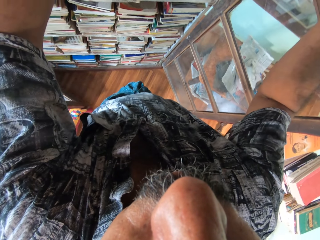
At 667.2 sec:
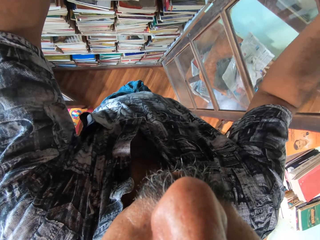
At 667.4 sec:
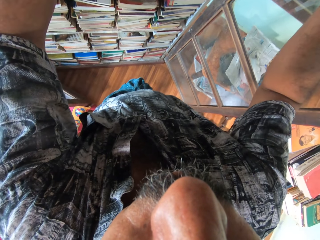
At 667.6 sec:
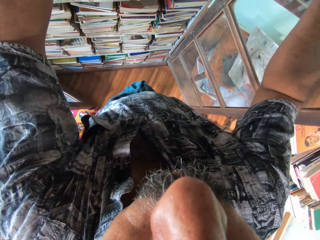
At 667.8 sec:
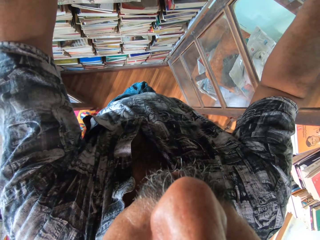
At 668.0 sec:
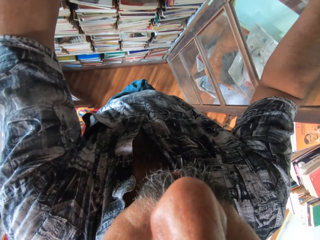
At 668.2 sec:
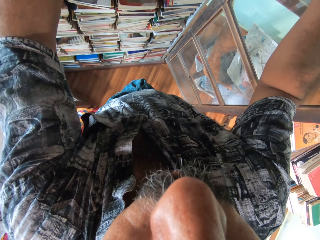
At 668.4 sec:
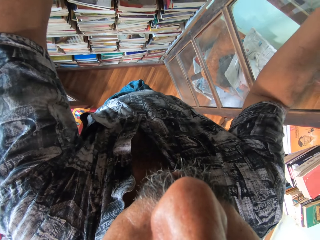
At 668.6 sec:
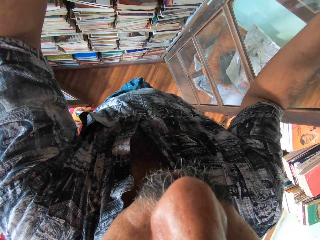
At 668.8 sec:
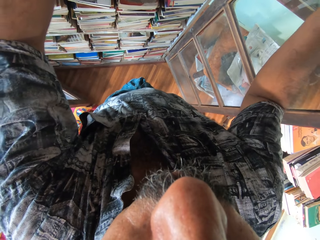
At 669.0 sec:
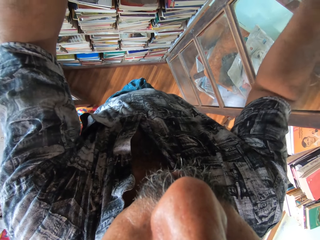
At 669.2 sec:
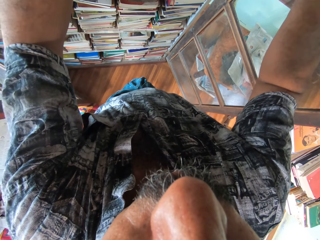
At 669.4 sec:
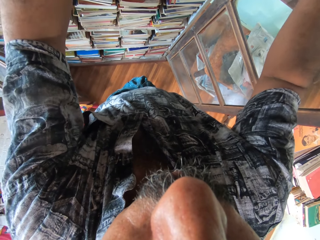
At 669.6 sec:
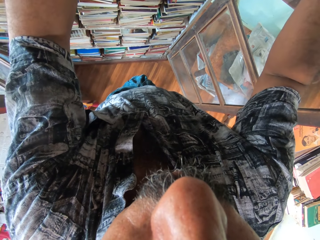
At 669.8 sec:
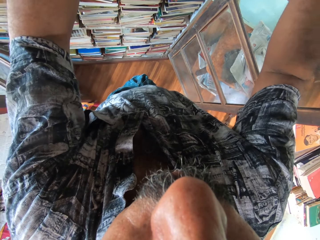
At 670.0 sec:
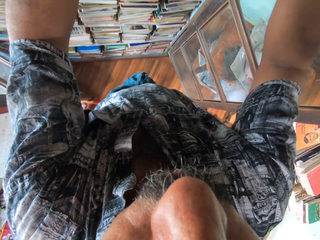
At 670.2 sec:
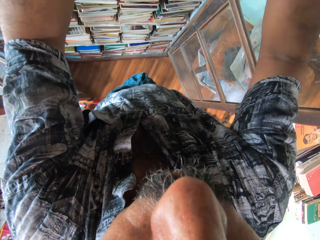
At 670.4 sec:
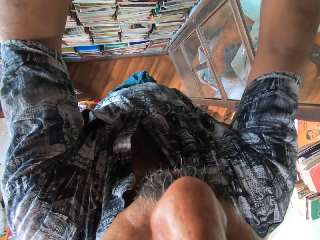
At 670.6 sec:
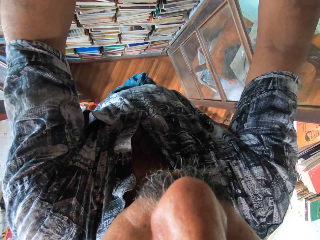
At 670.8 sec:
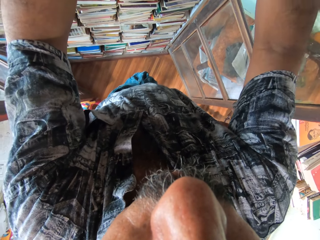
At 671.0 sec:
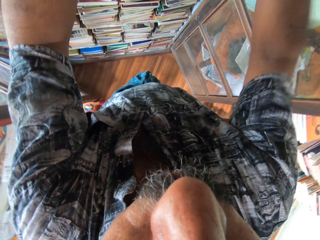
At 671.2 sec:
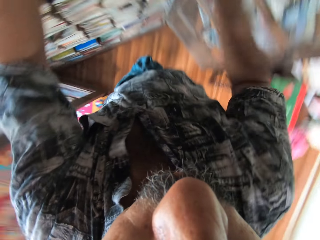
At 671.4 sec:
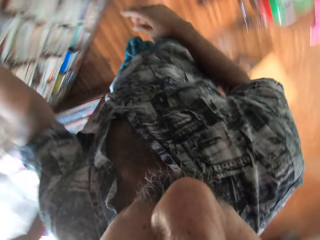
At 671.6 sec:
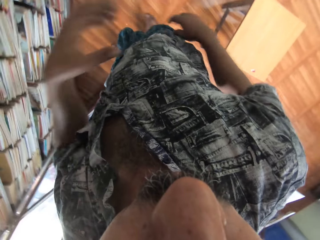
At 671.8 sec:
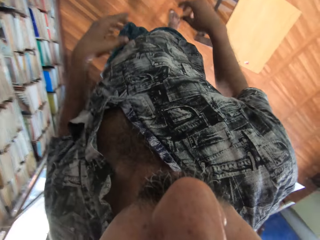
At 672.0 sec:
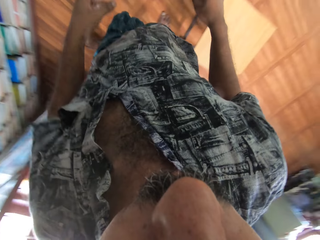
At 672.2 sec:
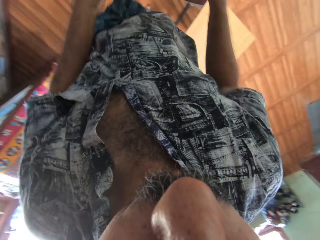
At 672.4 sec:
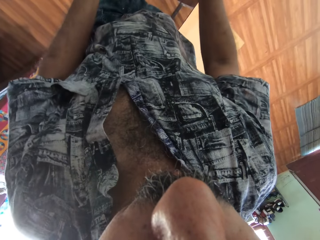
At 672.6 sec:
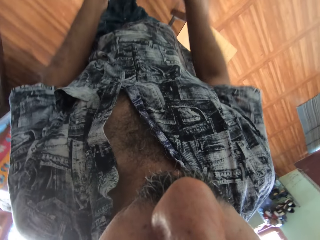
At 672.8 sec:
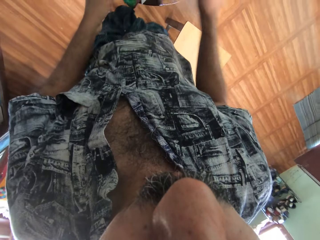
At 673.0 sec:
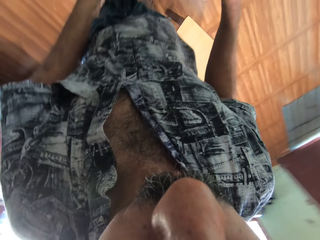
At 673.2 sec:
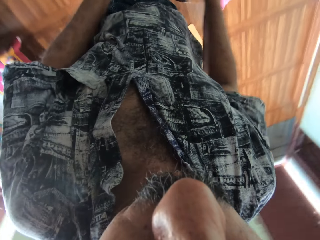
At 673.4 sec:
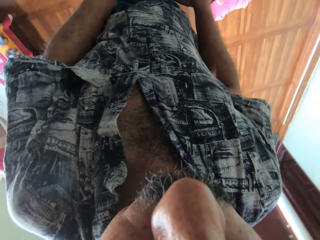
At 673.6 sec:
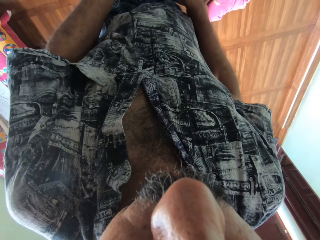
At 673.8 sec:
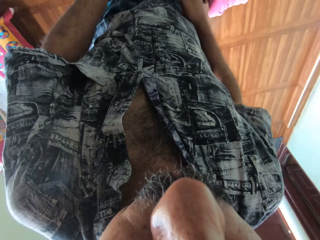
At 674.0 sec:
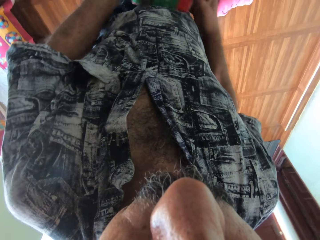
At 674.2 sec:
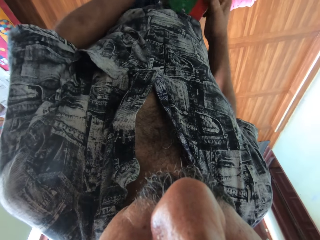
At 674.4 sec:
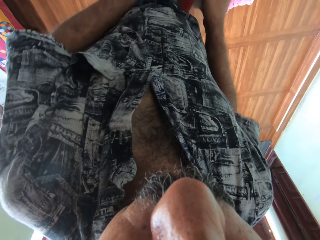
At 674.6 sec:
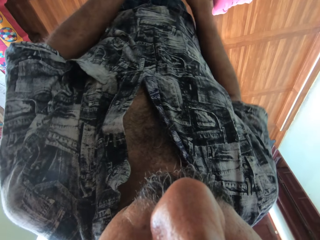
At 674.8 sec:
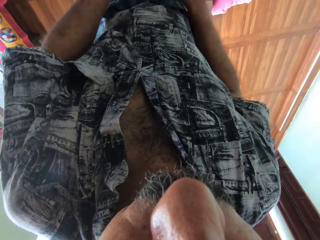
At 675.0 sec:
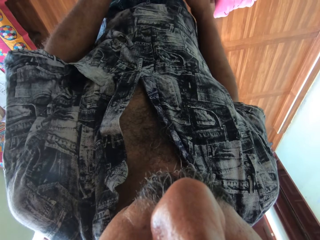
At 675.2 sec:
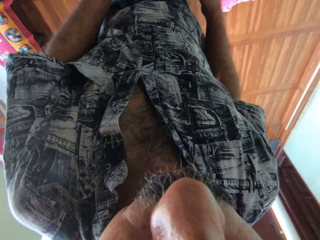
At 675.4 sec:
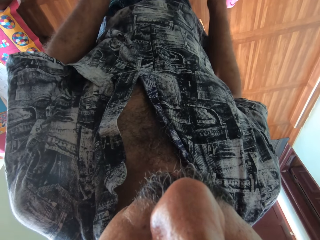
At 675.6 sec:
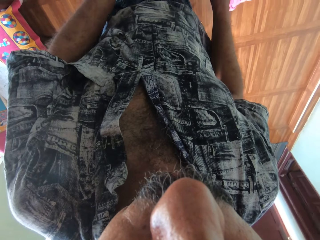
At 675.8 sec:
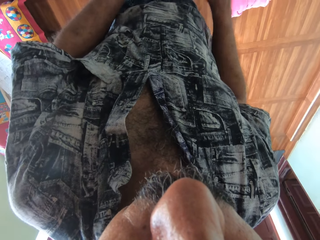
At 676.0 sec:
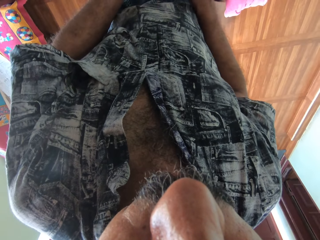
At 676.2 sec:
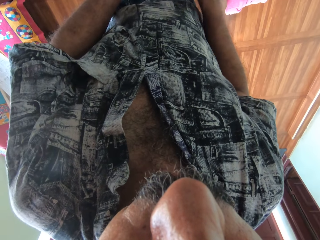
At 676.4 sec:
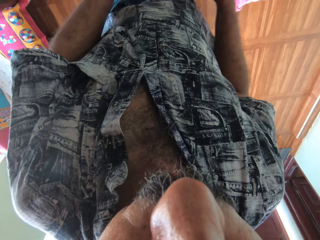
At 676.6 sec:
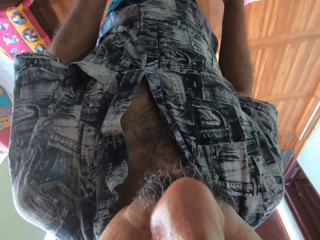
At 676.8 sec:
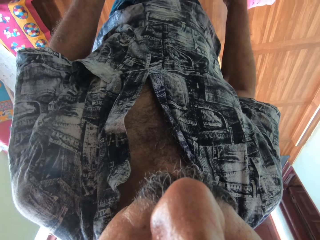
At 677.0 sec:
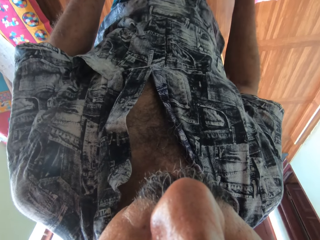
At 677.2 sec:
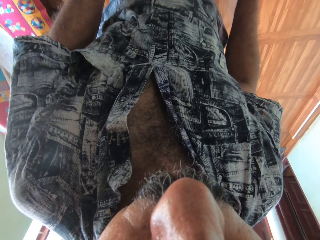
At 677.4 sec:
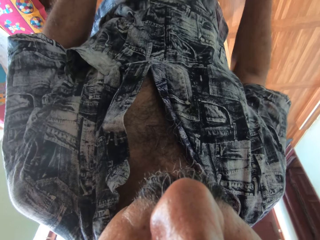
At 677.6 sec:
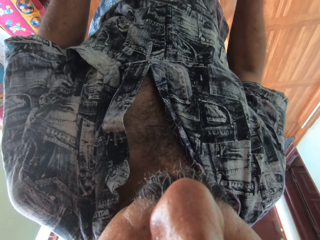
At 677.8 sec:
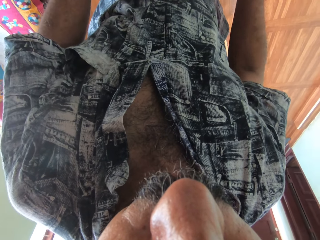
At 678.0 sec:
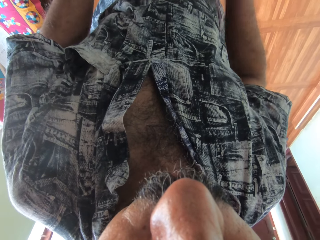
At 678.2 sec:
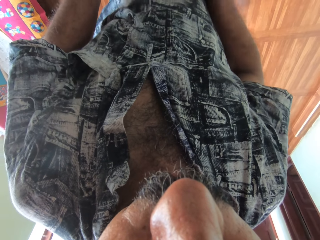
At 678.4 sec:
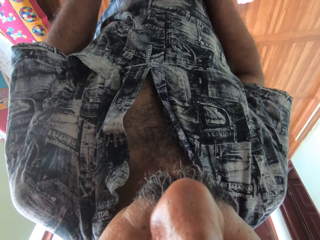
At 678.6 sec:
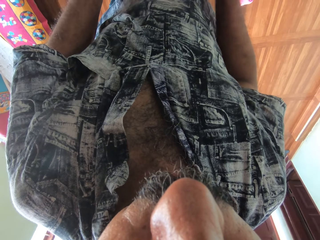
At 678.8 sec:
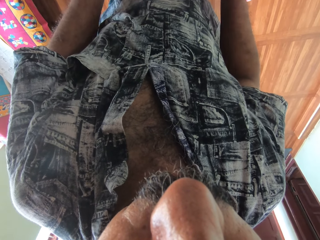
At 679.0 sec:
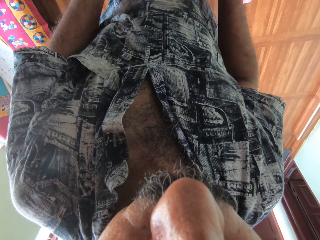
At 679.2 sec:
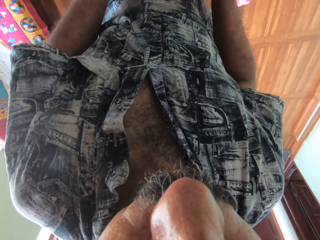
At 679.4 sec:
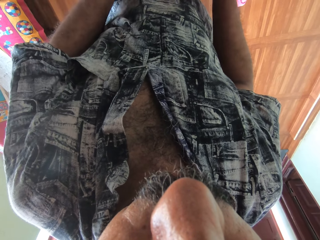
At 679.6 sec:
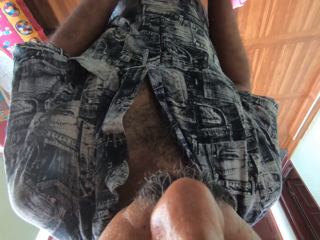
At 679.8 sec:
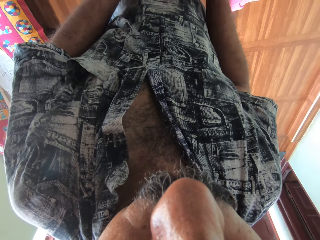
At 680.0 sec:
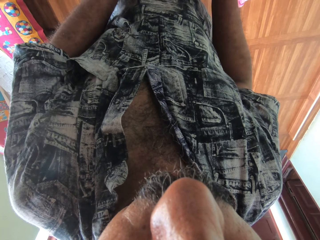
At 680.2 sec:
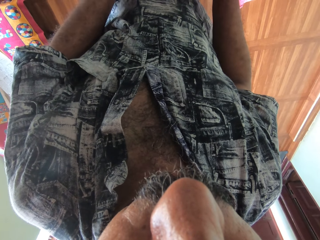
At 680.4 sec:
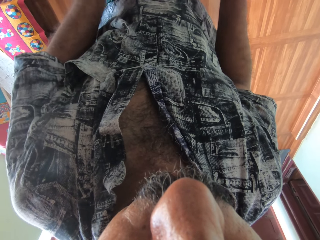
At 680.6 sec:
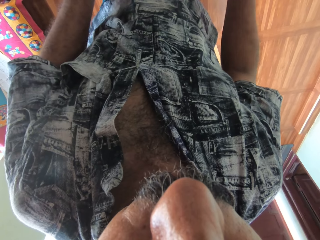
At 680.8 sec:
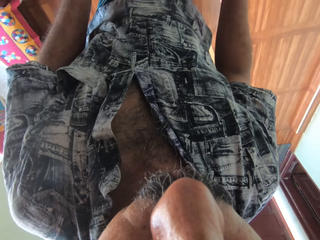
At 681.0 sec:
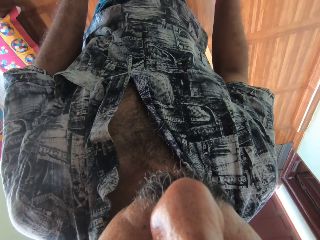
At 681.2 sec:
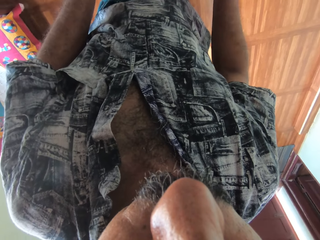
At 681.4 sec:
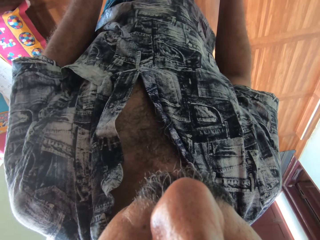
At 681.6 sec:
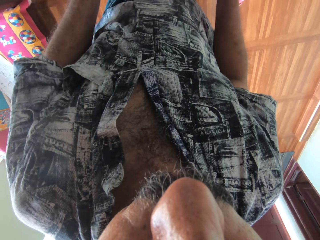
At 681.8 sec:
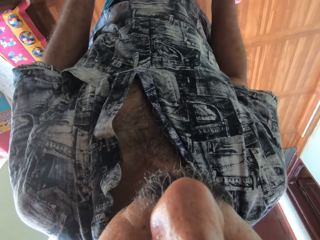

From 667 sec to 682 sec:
The camera wearer holds a book in his hands. He picks up the book. He flips to another page.

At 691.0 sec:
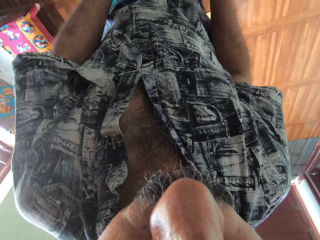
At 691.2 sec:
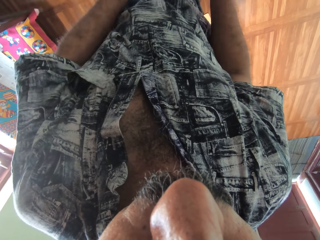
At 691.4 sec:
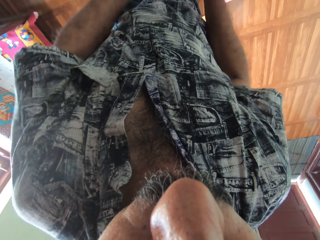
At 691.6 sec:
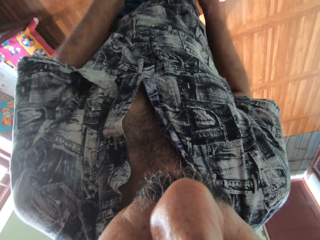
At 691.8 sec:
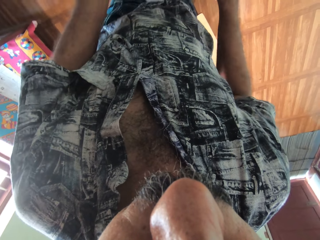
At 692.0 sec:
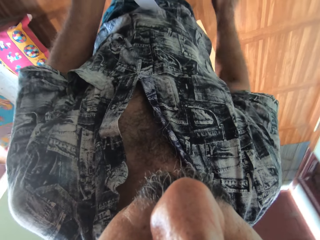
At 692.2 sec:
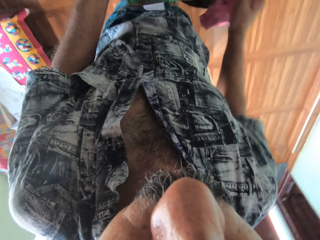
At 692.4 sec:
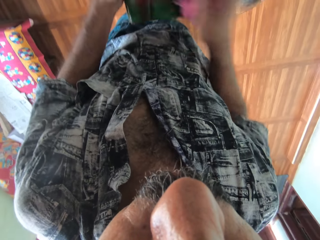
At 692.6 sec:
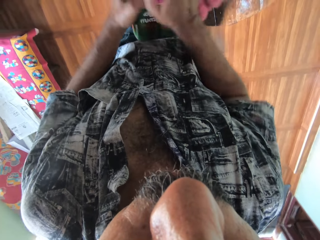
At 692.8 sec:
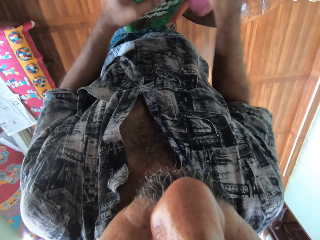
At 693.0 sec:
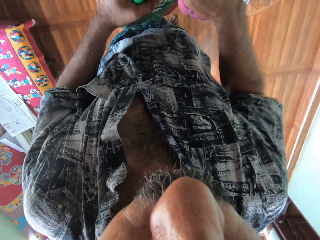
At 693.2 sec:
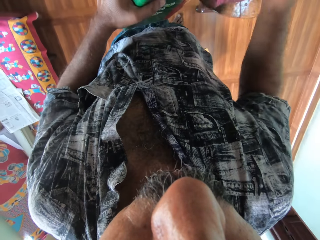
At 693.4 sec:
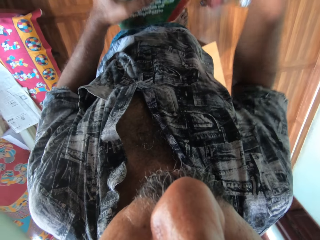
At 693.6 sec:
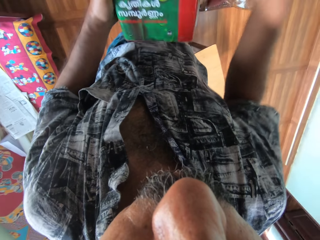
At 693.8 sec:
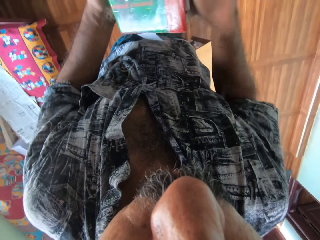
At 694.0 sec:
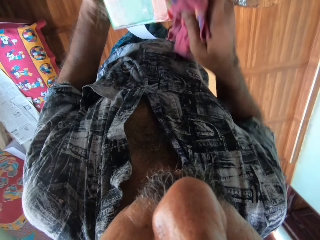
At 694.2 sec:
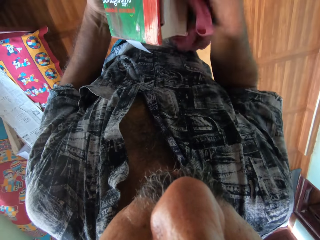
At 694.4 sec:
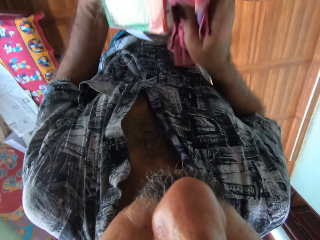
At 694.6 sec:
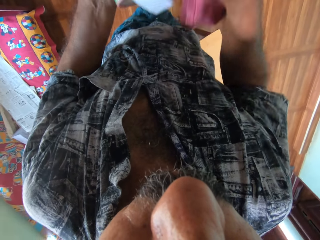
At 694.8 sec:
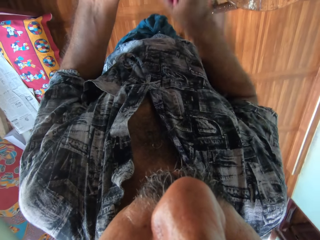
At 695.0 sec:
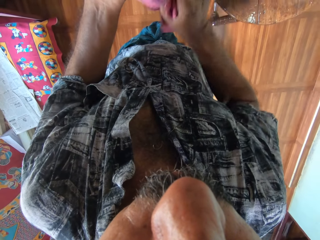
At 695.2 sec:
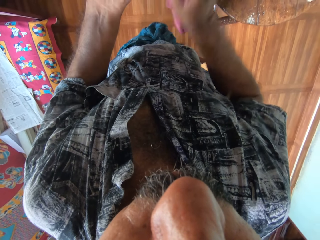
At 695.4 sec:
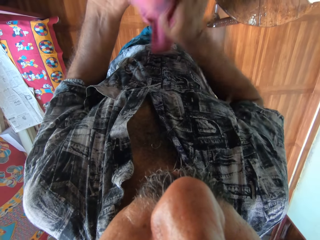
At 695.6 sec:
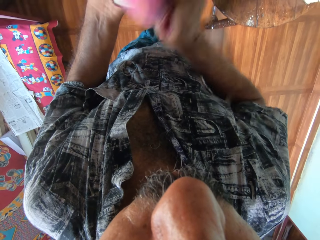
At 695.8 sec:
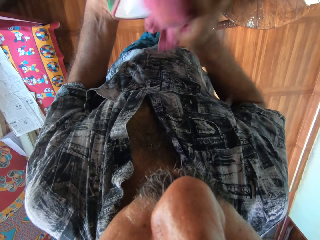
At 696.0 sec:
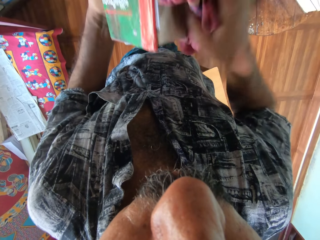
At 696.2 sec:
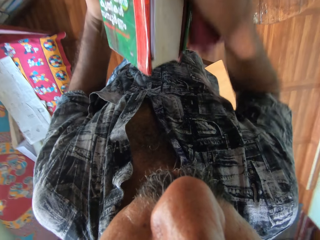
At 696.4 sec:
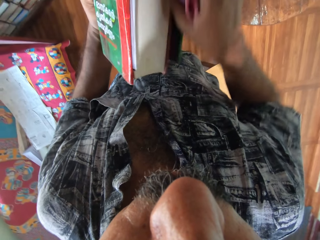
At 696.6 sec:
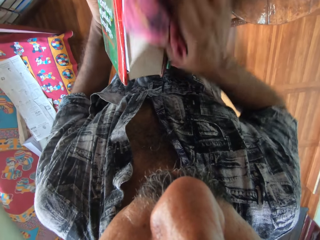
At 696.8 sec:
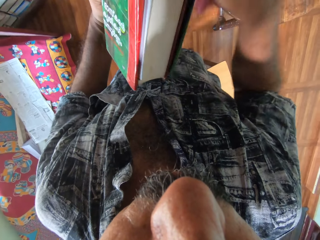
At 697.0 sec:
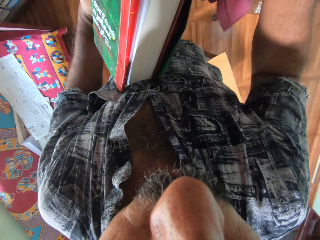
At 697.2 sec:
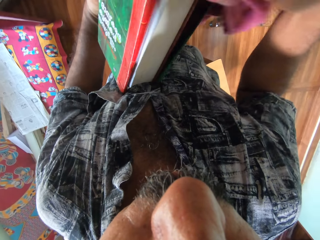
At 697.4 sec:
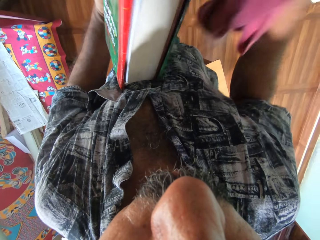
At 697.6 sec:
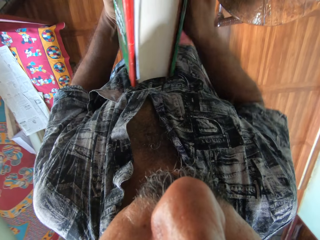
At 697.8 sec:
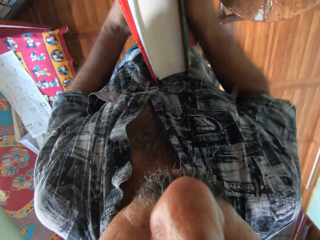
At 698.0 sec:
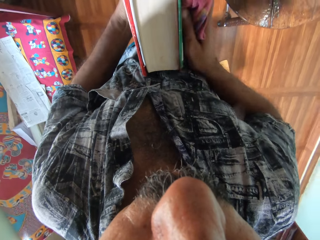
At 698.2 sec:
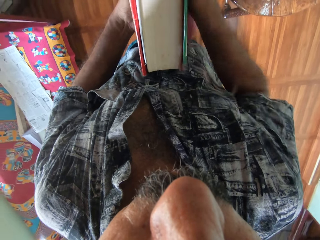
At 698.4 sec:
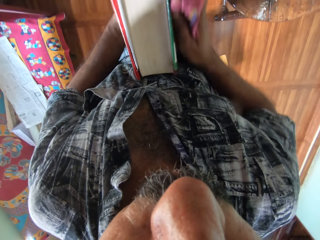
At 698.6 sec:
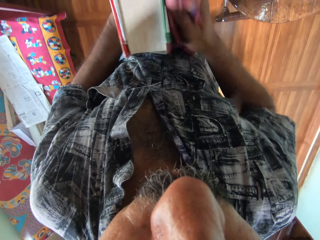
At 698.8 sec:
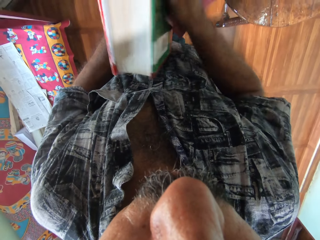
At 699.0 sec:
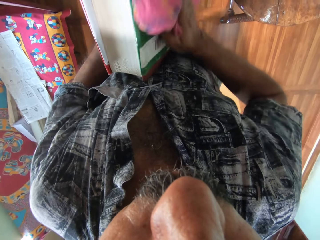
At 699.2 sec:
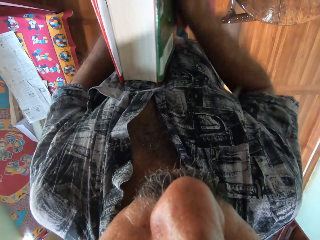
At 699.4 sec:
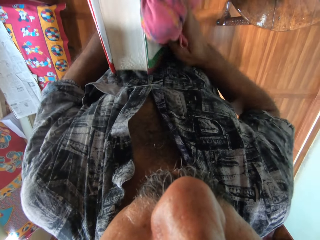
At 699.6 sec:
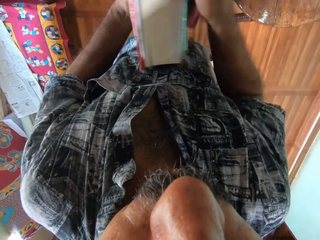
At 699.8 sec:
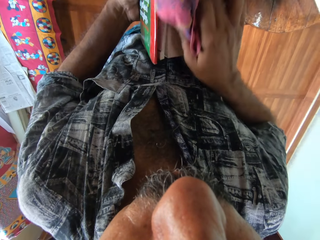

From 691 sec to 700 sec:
The camera wearer picks up the napkin from the table with his right hand. He cleans the book in his left hand with the napkin in his right hand.
